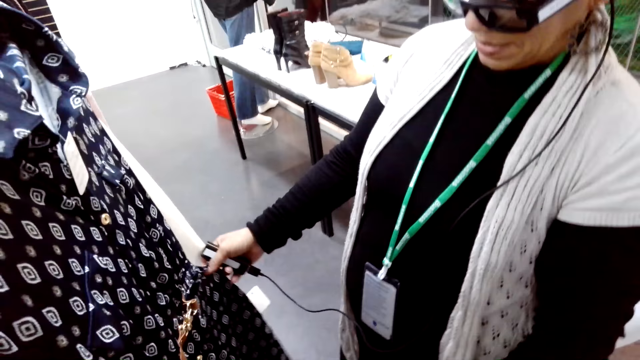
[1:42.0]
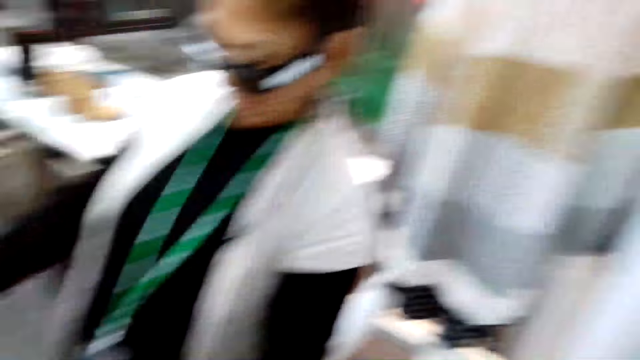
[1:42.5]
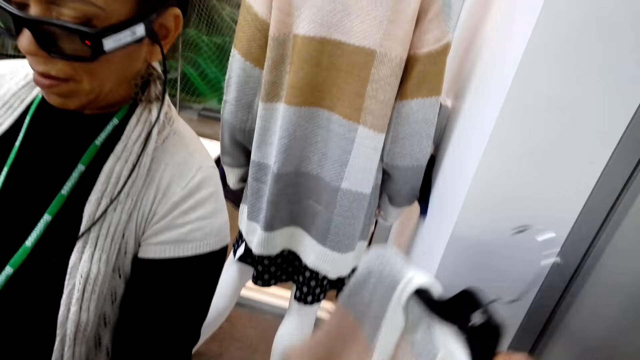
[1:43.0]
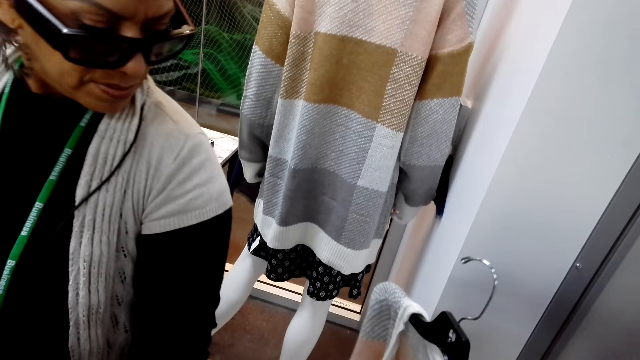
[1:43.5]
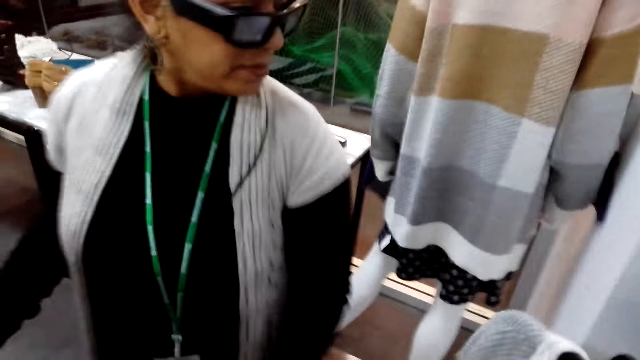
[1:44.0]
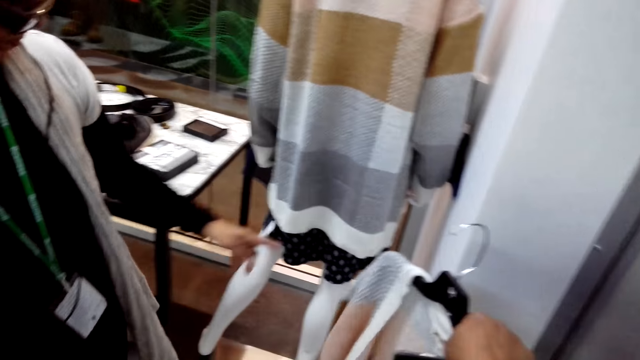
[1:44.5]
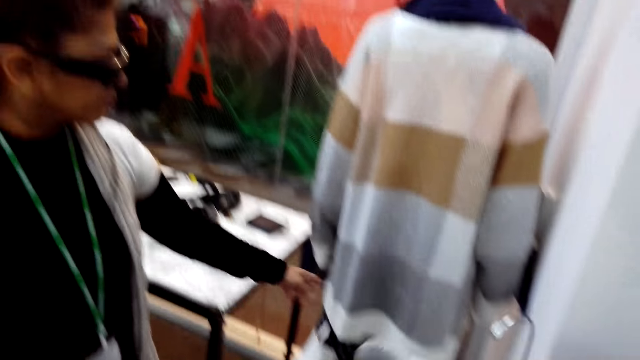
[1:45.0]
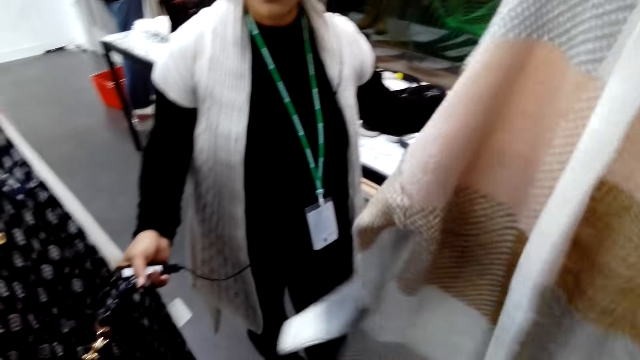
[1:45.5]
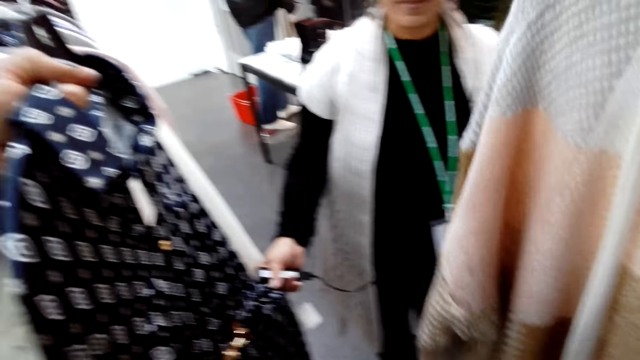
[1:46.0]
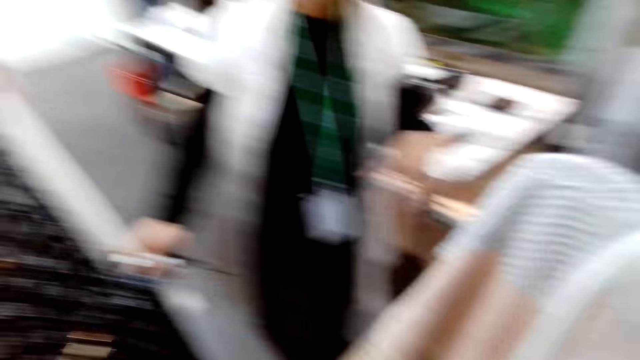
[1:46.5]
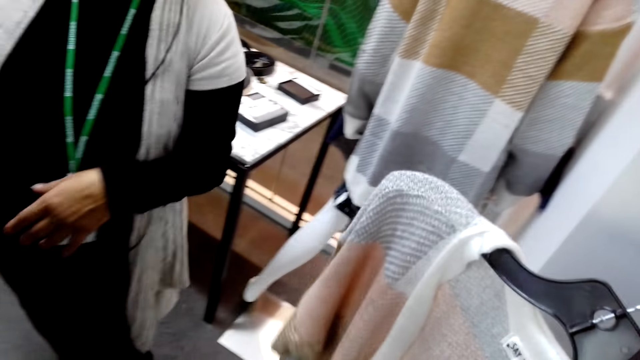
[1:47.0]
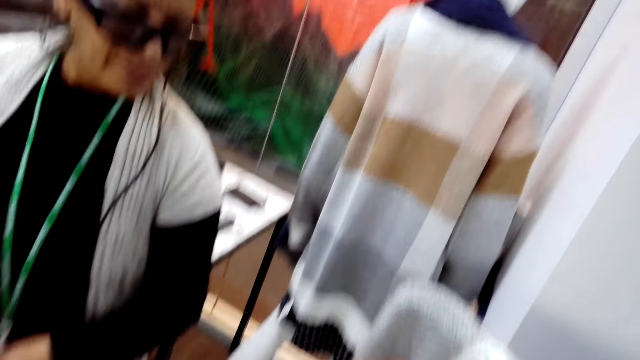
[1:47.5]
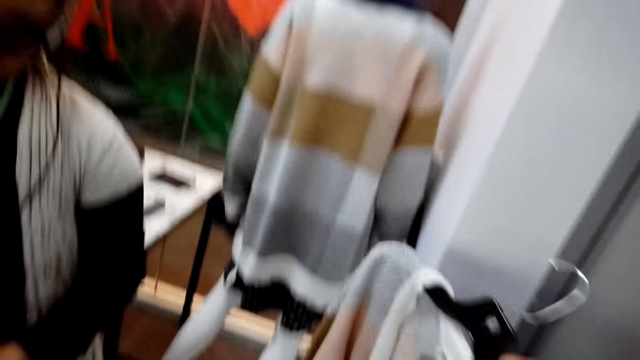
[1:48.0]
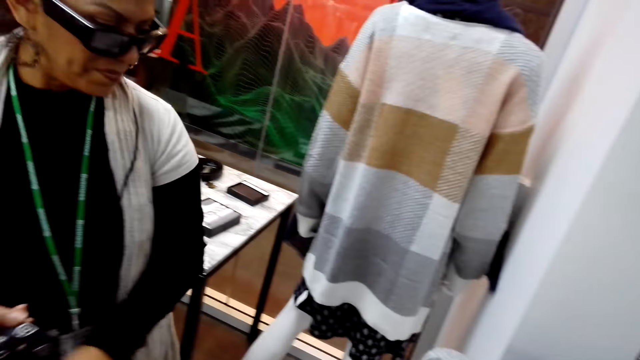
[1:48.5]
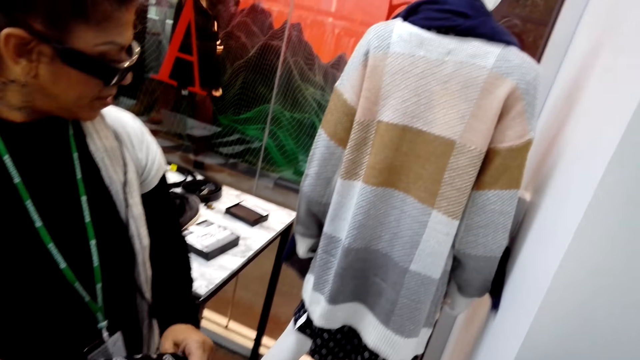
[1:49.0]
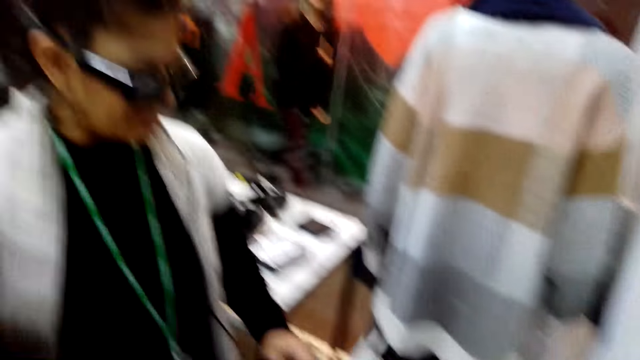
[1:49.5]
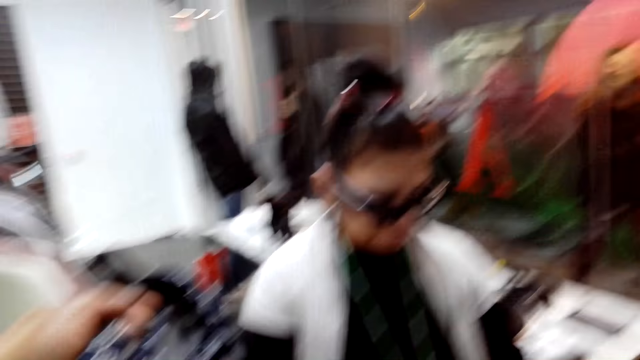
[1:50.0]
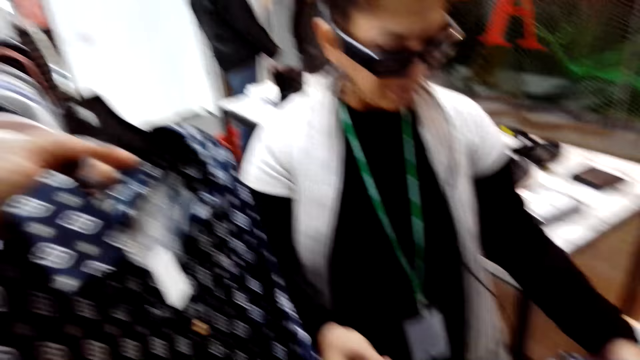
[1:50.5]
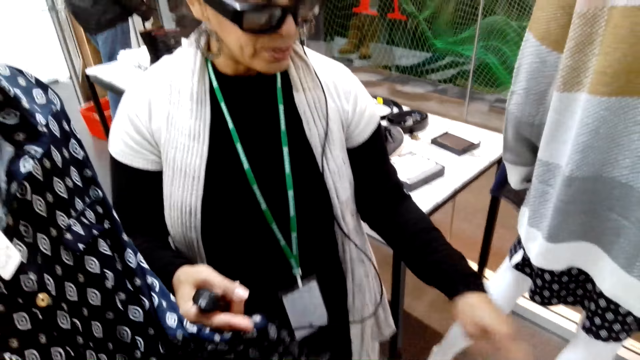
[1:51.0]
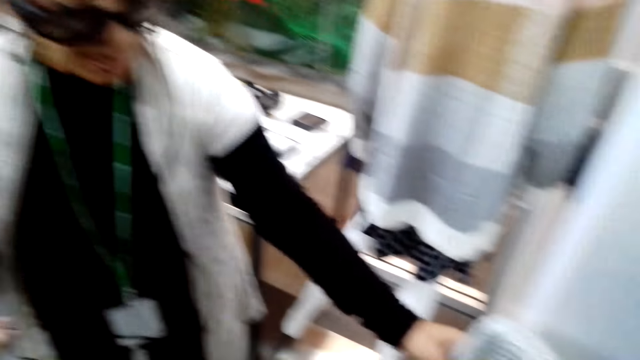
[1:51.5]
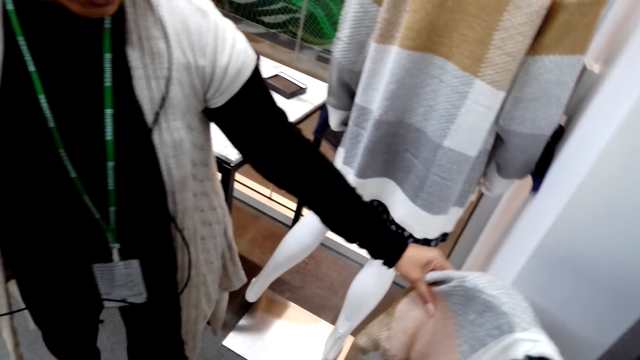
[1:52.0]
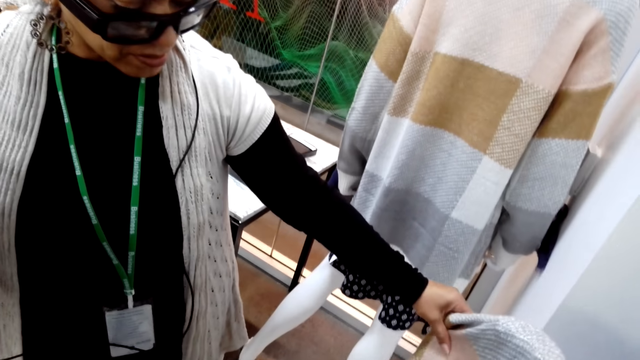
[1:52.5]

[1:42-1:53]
A woman holds a cloth. The camera wearer turns to the side and examines a cardigan. They hold the cloth on the hanger. The woman points at the cardigan on the display rack. The camera wearer turns to the side. They hold the cloth on the hanger. They turn to the side. The woman turns to the side. The camera wearer turns to the side. The woman holds the cloth on the hanger. The woman examines the cardigan held by the camera wearer.

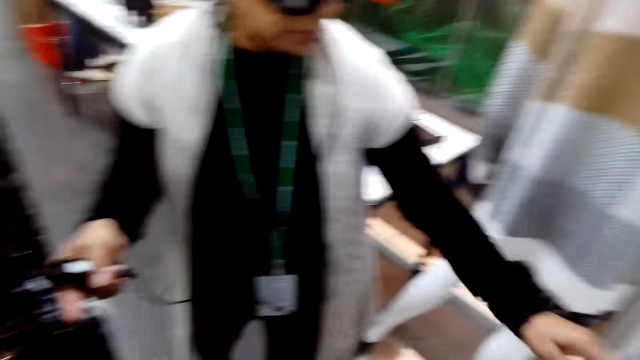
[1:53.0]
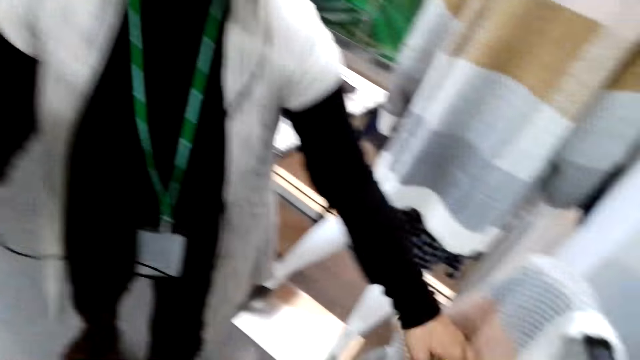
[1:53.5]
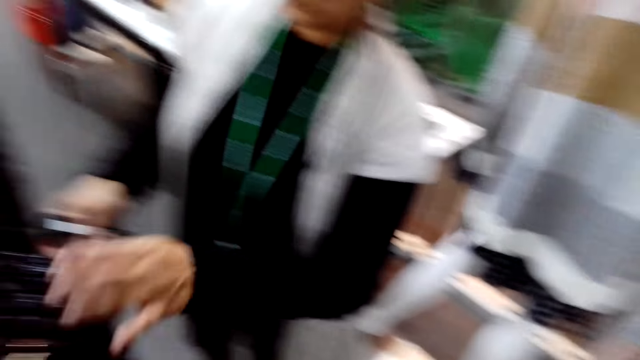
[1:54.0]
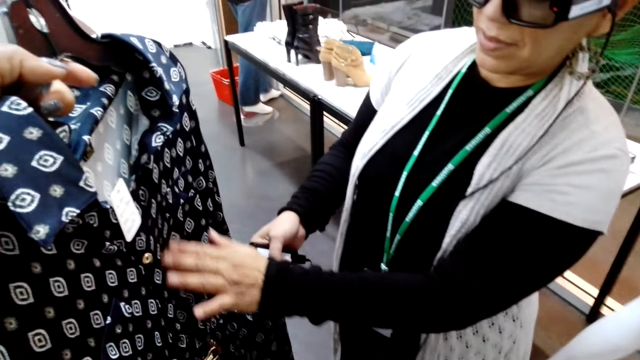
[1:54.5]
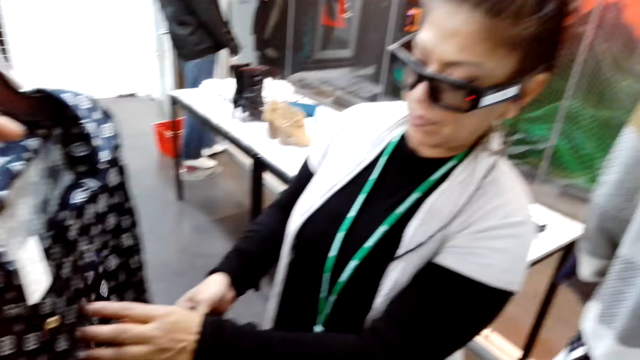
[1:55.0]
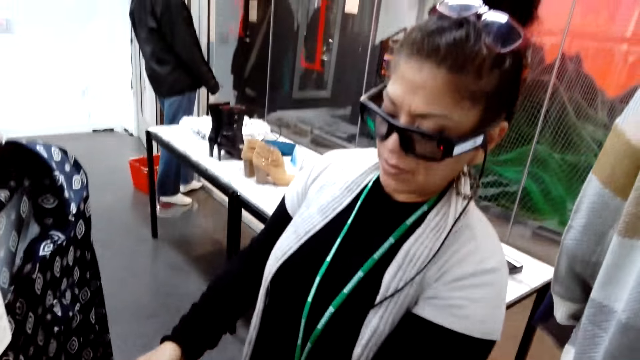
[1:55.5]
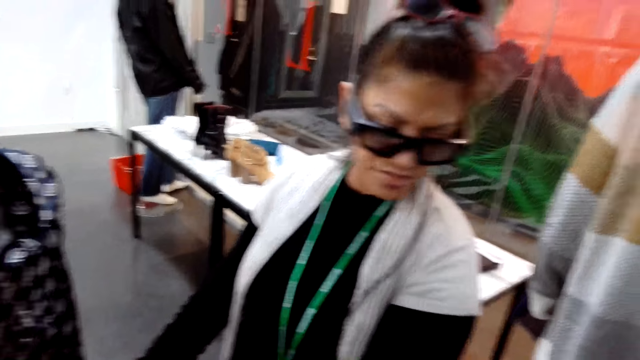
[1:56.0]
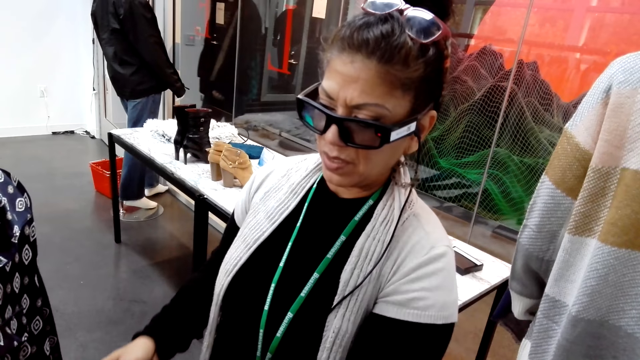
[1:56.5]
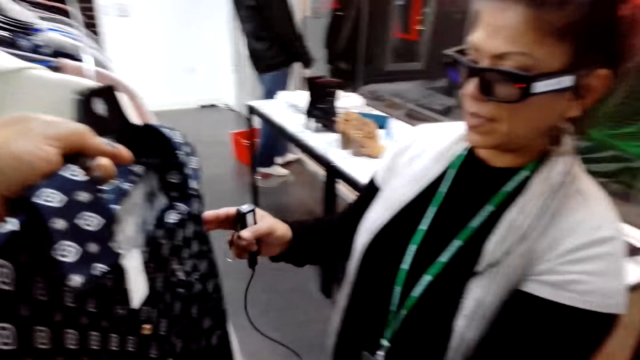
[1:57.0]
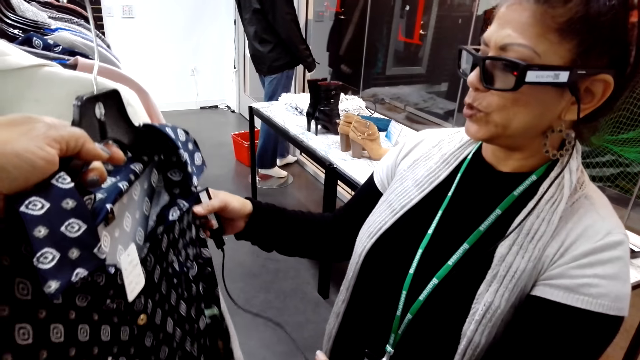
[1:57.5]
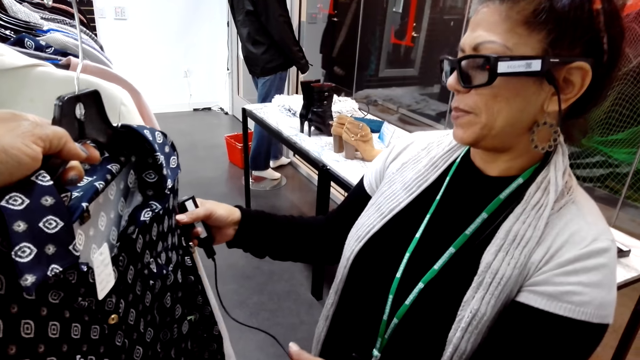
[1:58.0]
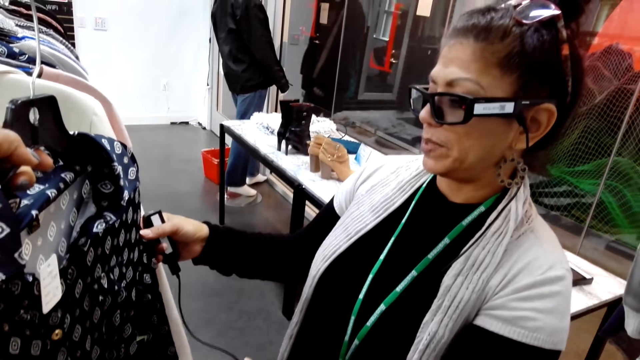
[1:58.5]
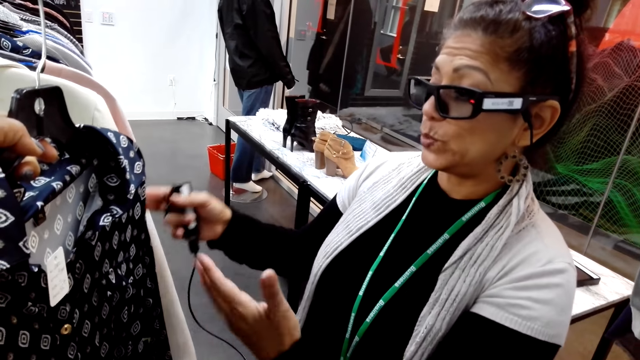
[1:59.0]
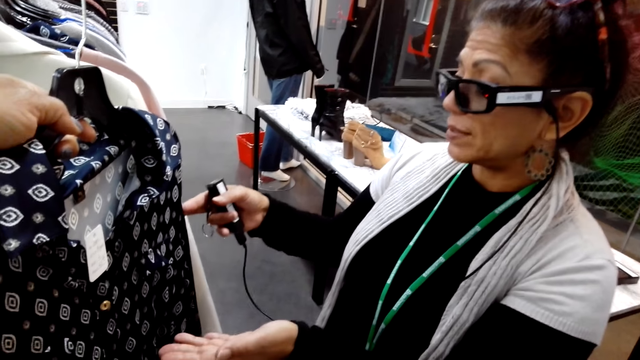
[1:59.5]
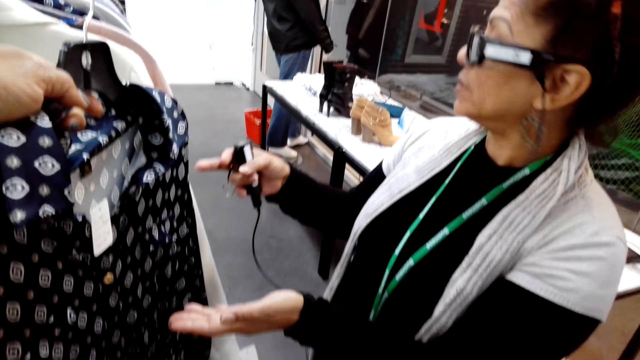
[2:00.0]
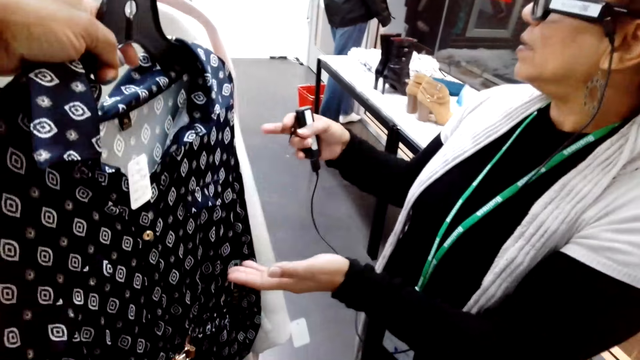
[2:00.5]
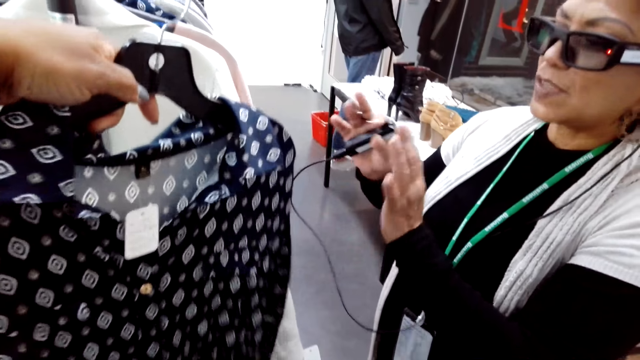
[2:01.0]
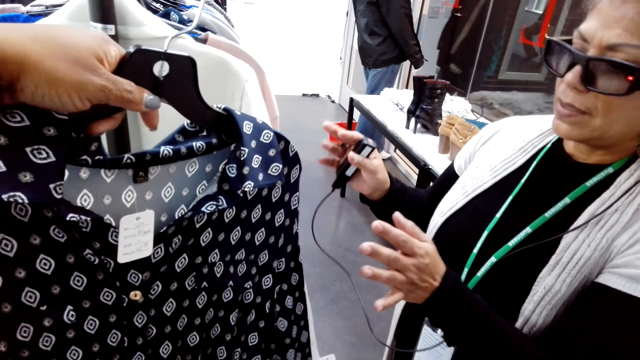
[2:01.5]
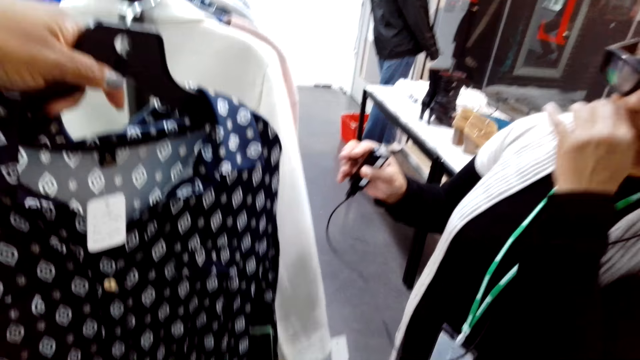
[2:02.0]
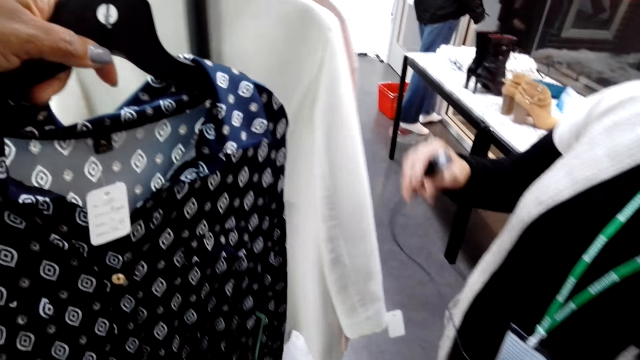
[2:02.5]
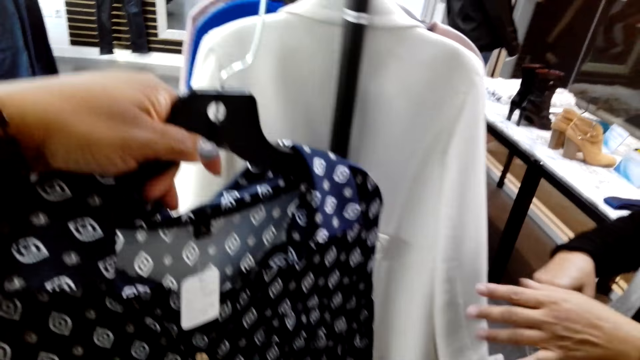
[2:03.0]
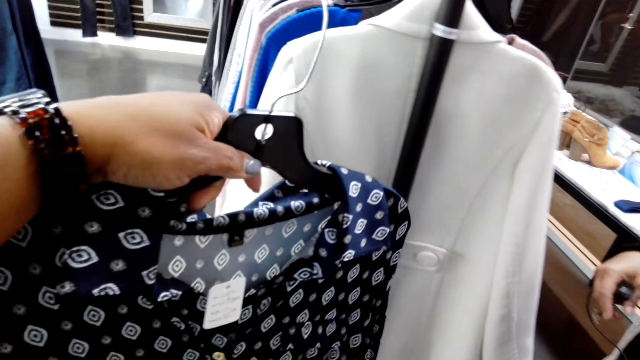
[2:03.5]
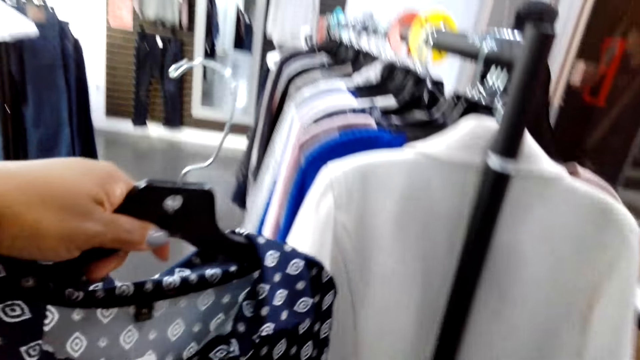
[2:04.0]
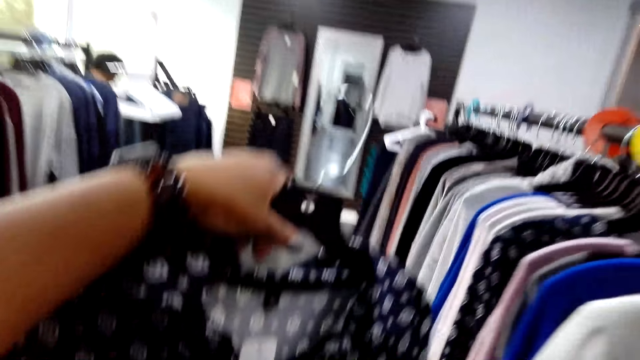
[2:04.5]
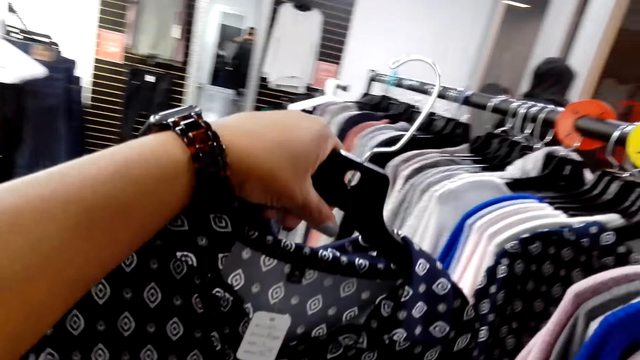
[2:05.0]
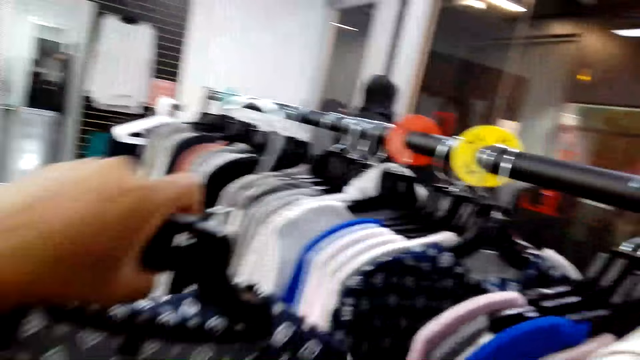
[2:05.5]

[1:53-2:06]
The camera wearer turns to the side. A woman touches the dress held by the camera wearer. The camera wearer holds a cloth on the hanger. They turn to the side. The woman shakes her head, holds the cloth on the hanger, moves hands around, and turns to the side. The camera wearer holds the cloth on the hanger.
